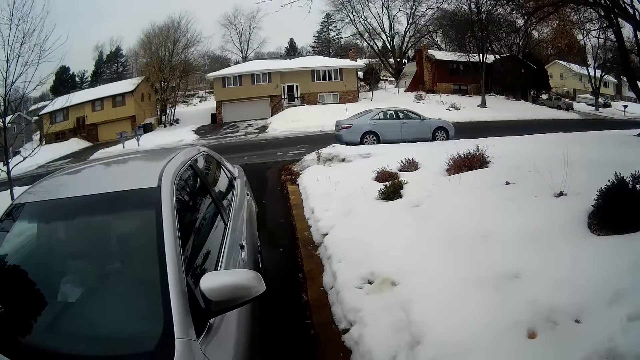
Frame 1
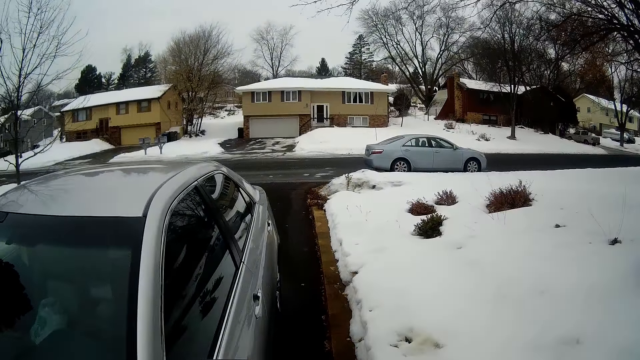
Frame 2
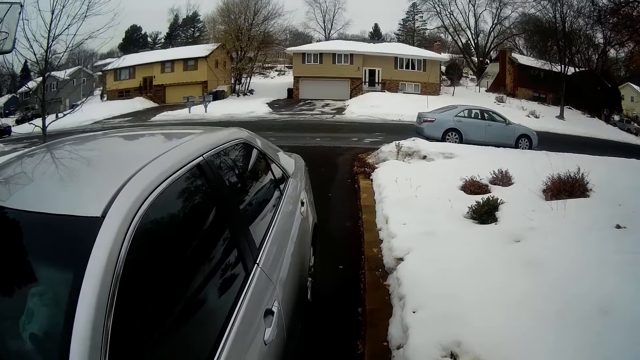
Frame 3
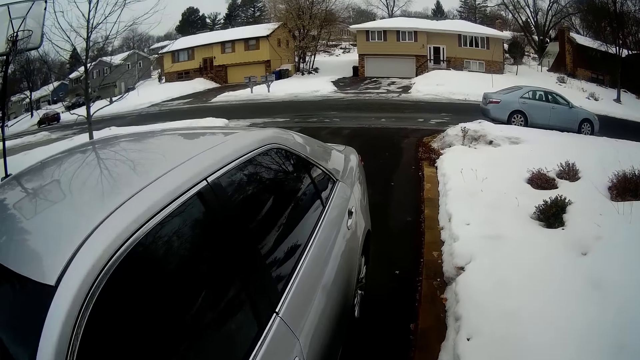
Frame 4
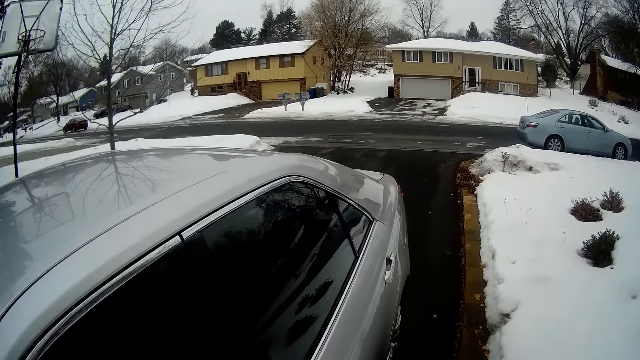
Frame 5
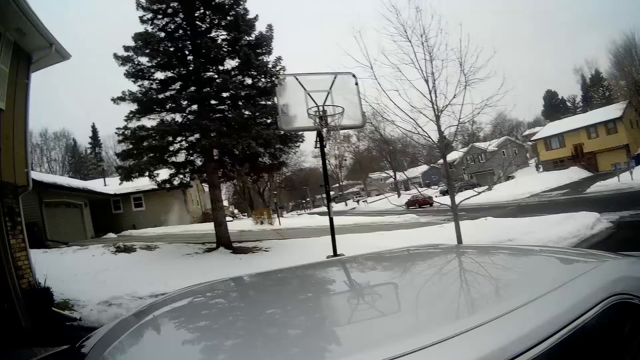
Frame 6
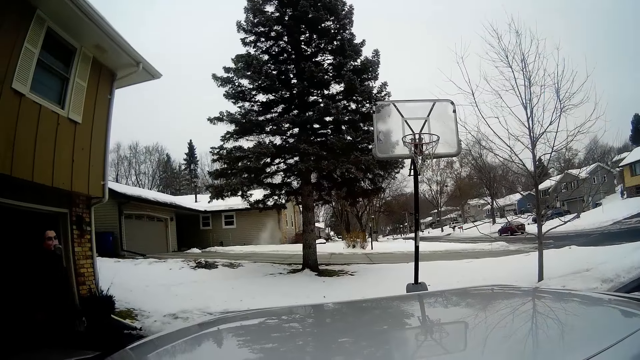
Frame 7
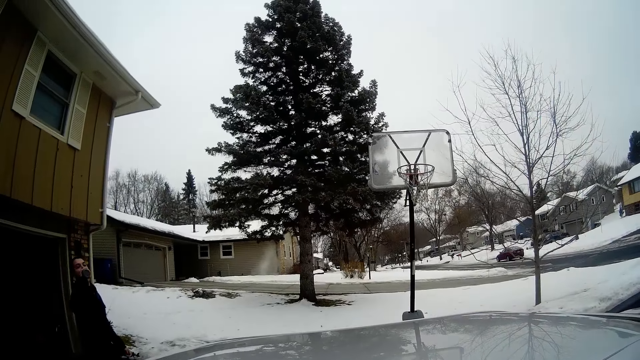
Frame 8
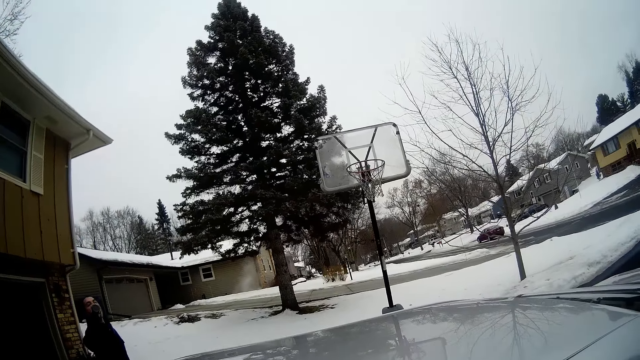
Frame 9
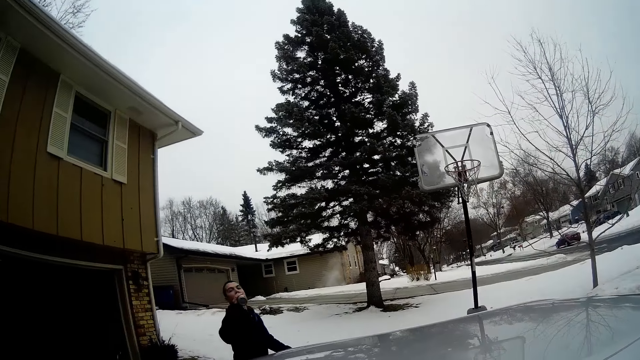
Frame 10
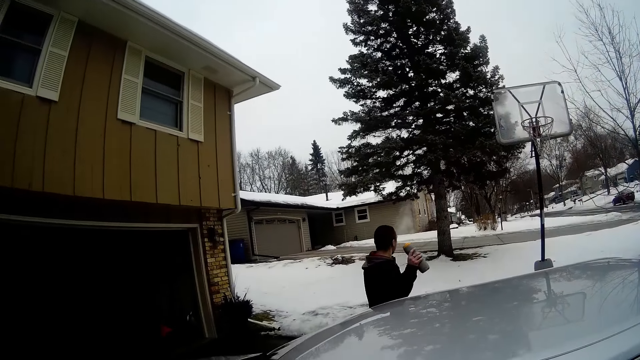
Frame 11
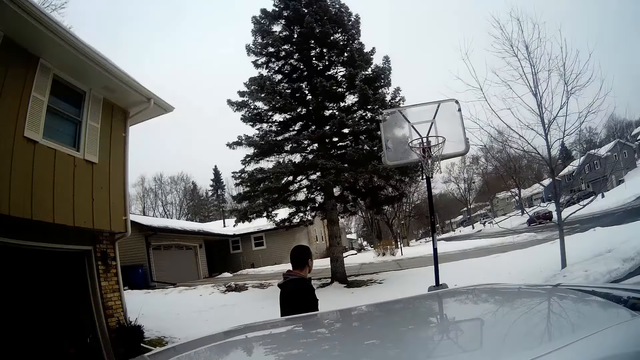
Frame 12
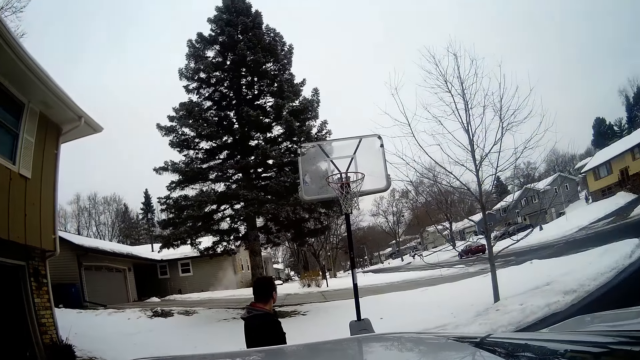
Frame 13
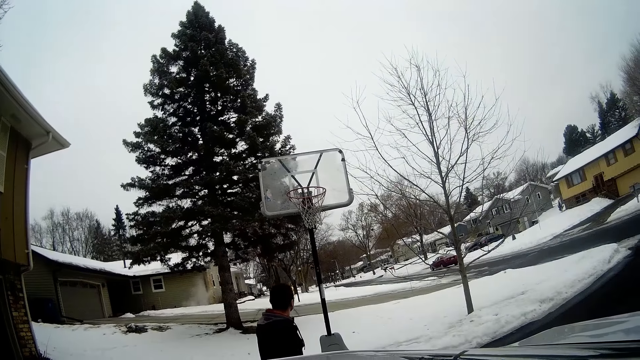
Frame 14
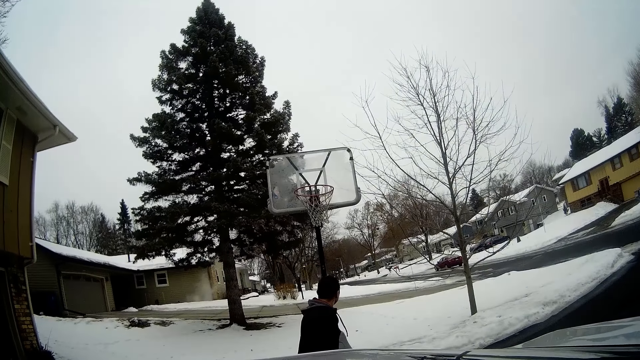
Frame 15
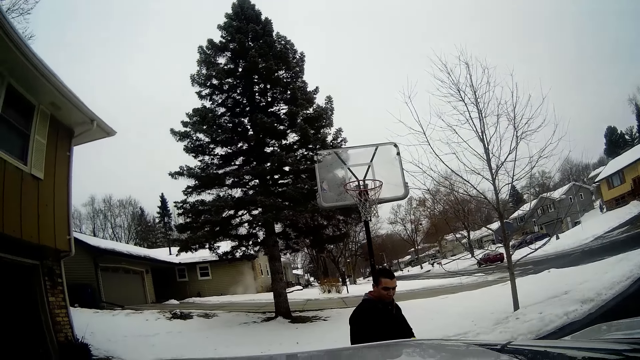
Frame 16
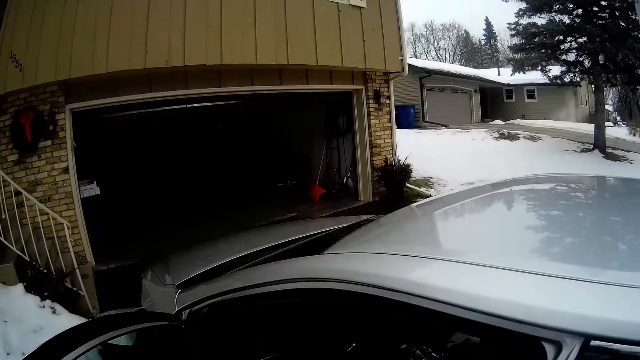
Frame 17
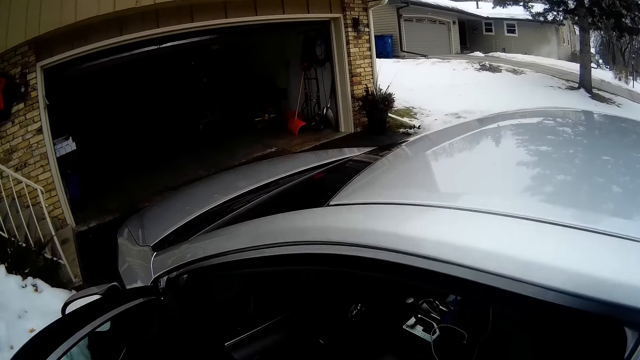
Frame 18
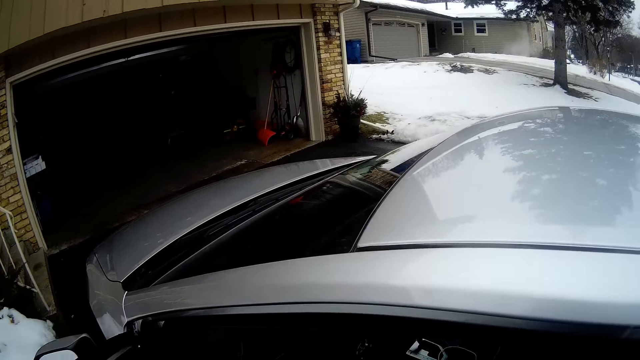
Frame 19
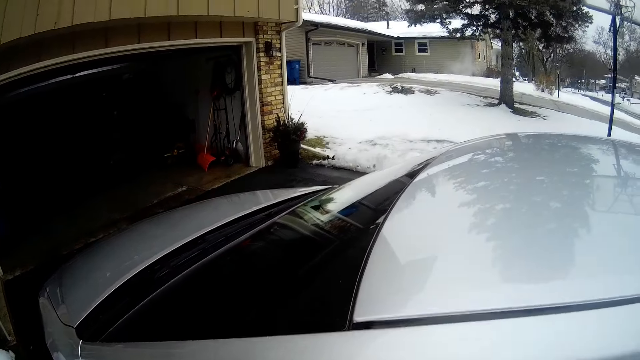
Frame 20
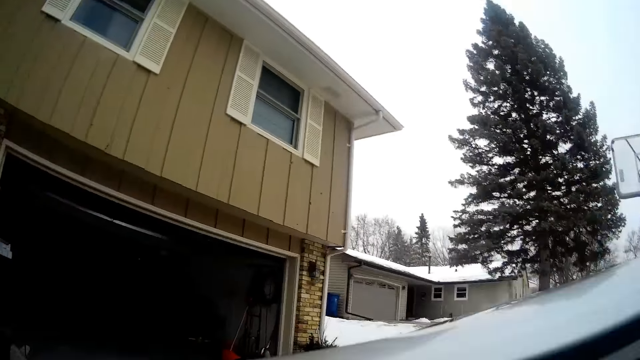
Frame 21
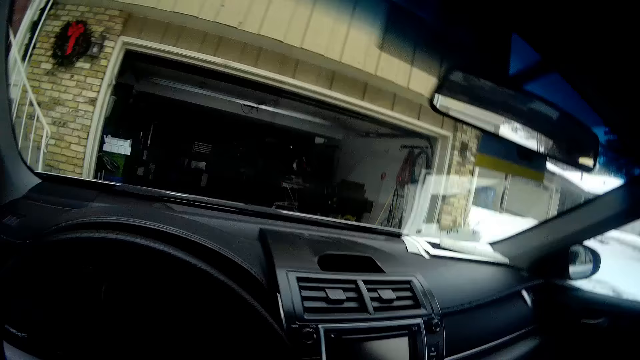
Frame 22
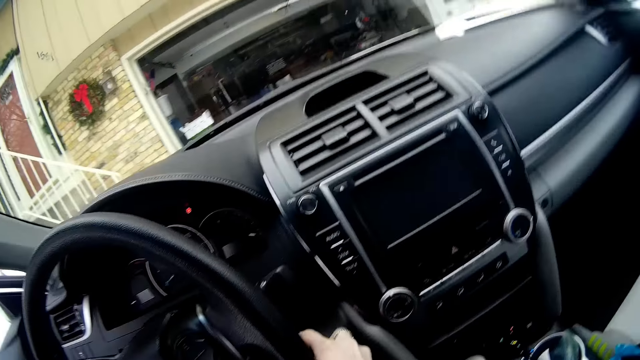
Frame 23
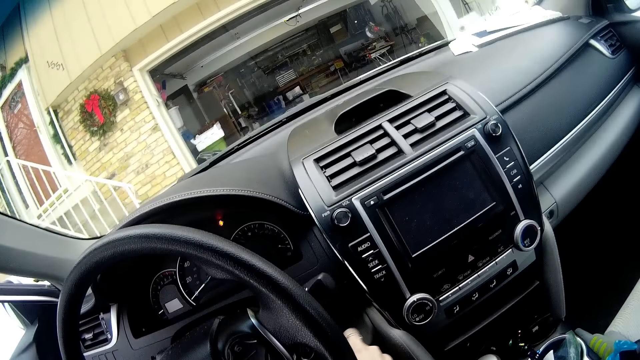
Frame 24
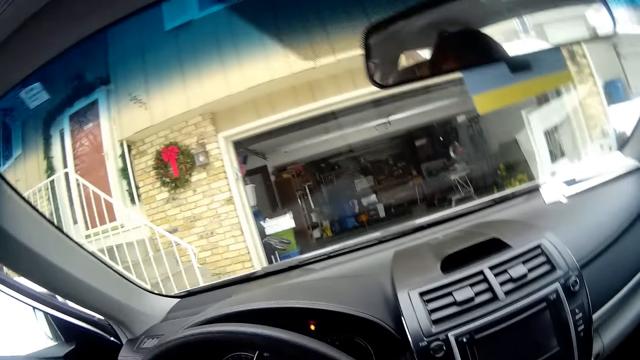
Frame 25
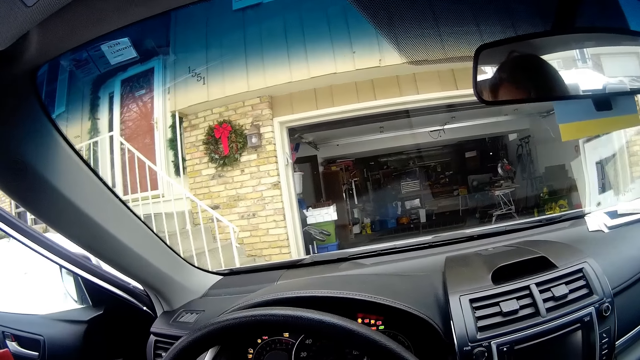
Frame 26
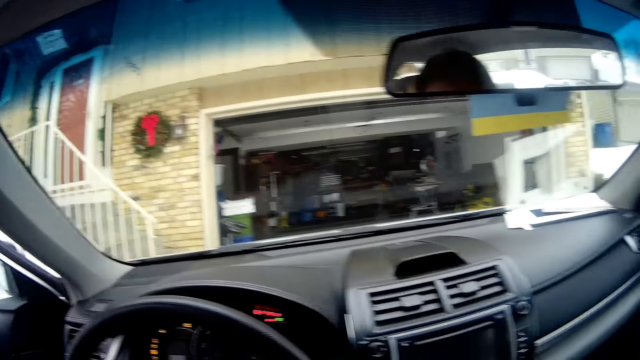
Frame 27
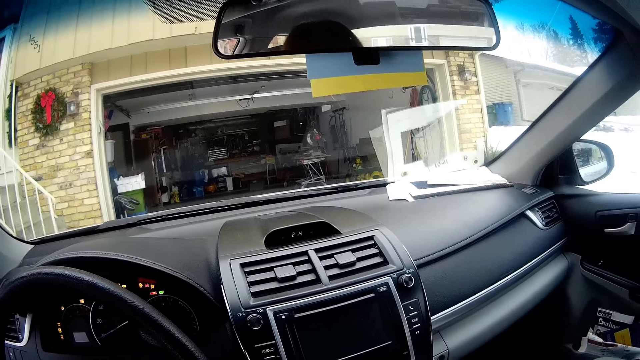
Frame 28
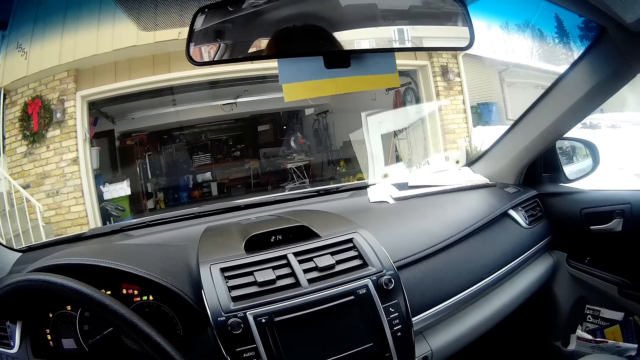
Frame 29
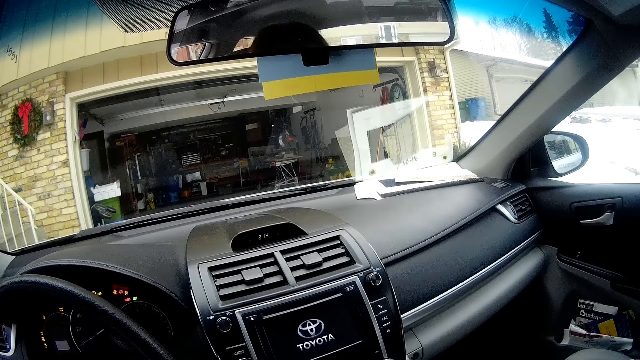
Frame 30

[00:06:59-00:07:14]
The man drinks water from a bottle. The camera wearer opens the car door. The man exits the house. The camera wearer enters the car. They start the car. They enter the car.

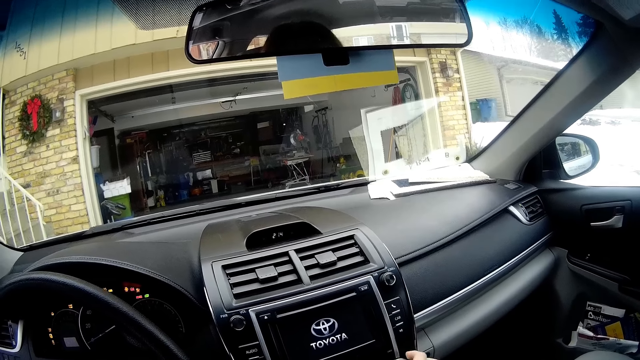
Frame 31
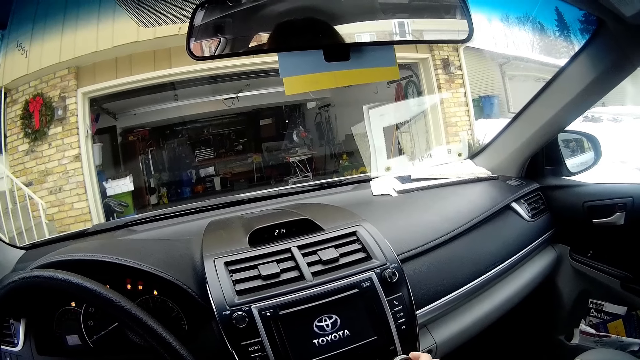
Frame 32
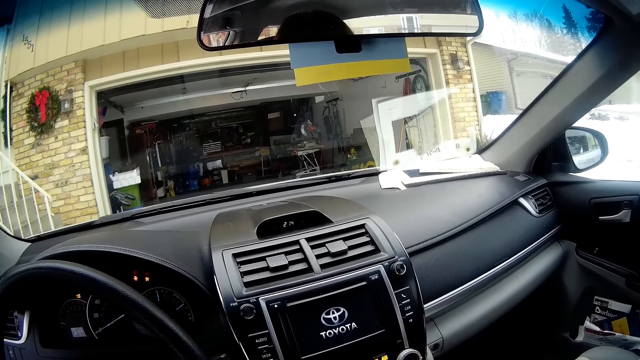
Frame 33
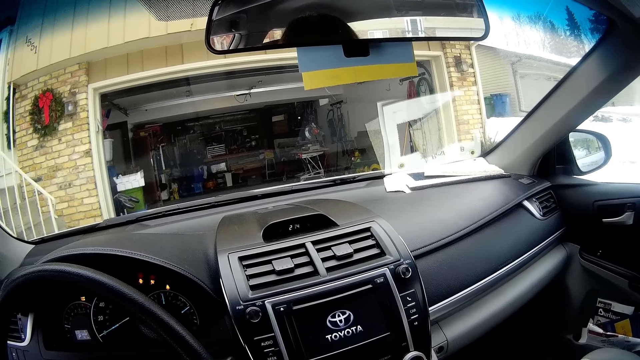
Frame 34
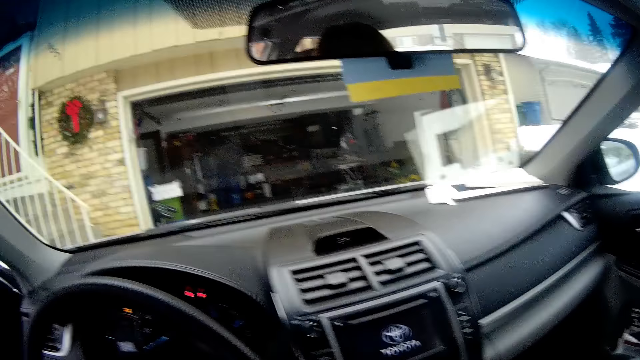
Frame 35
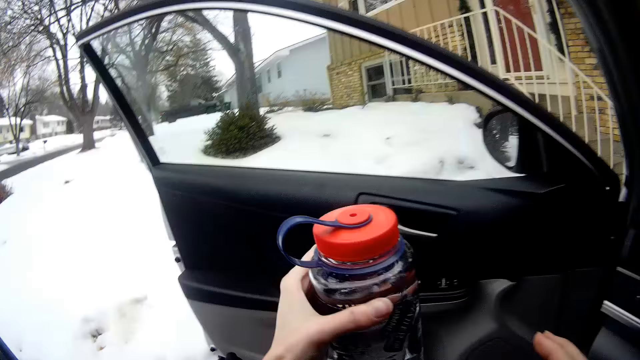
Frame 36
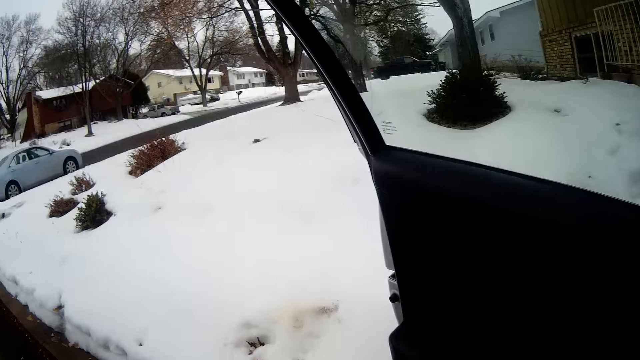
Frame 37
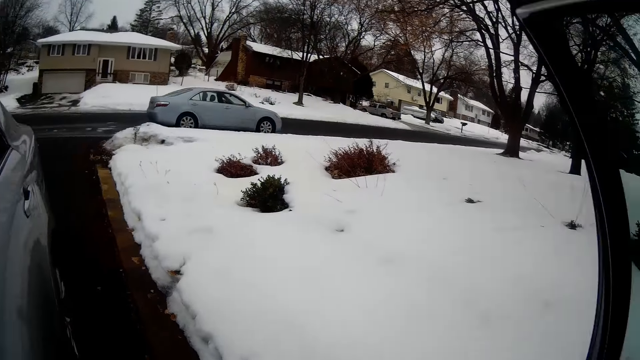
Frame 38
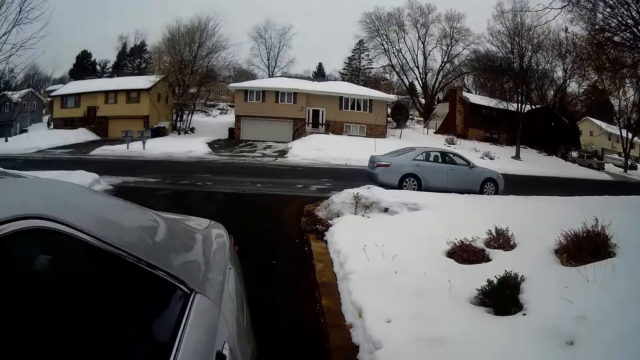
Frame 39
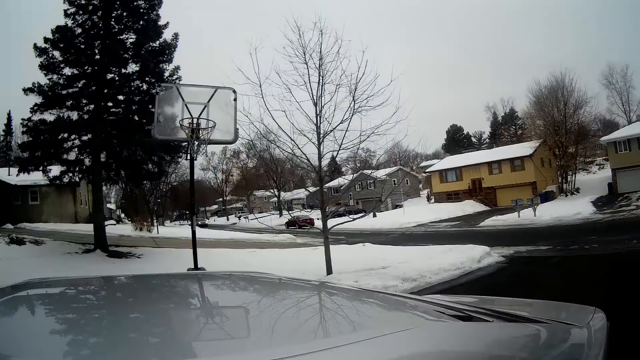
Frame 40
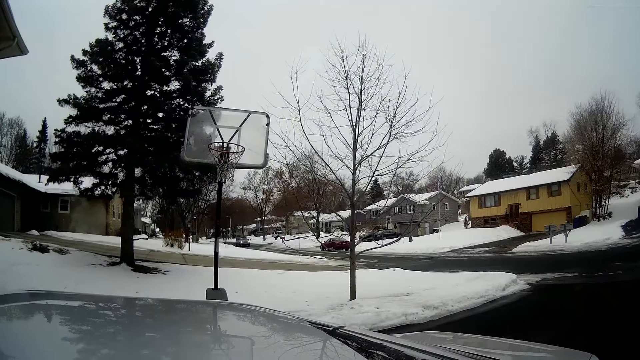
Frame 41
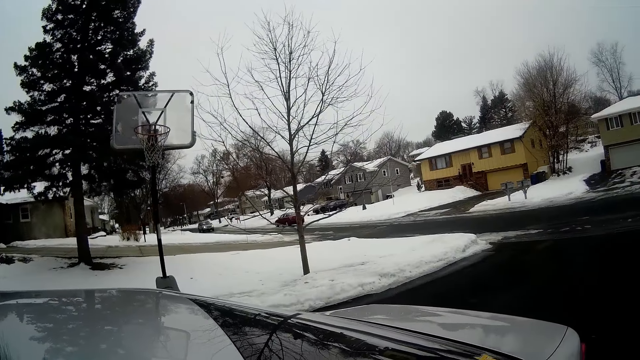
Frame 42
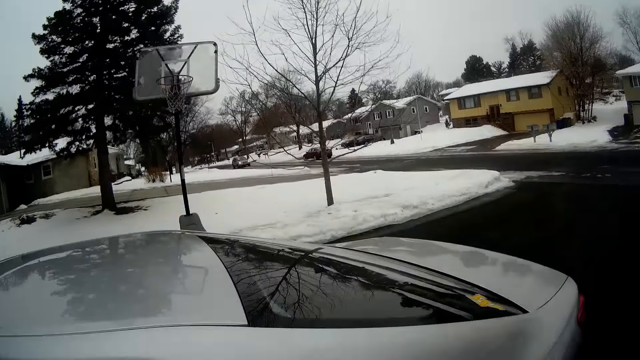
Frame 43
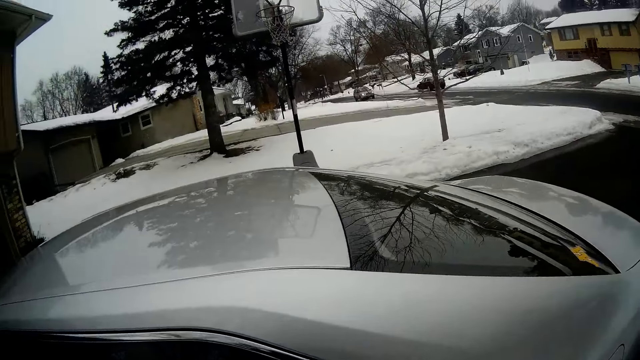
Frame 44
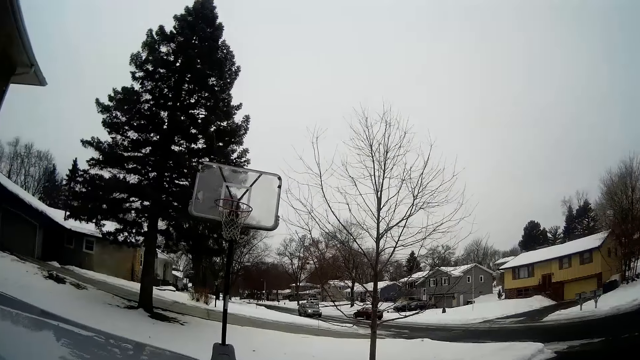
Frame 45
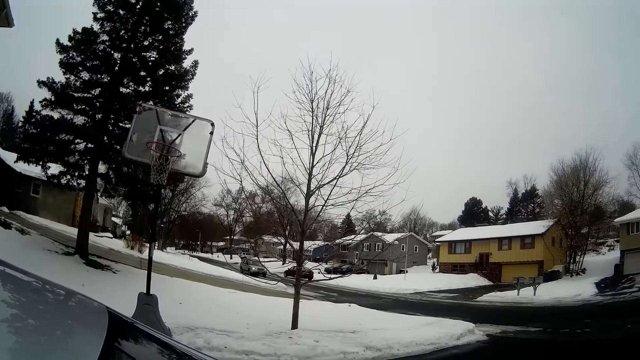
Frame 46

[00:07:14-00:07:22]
The camera wearer steps out of the car.
